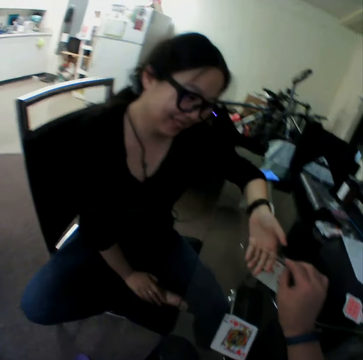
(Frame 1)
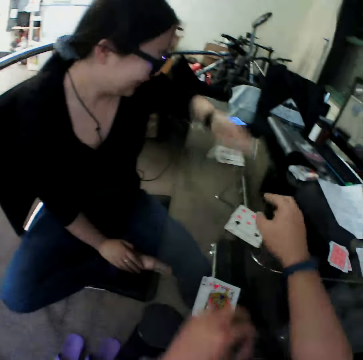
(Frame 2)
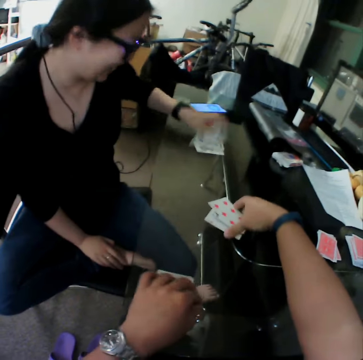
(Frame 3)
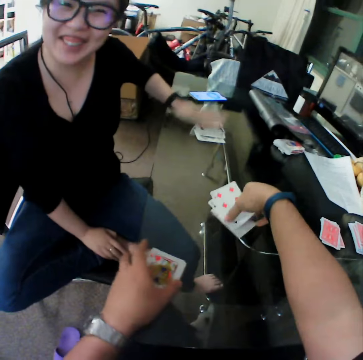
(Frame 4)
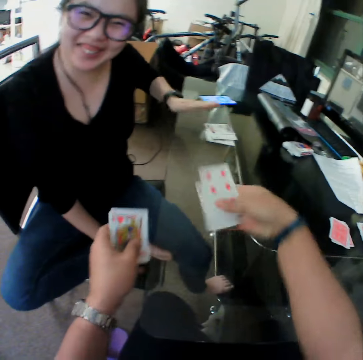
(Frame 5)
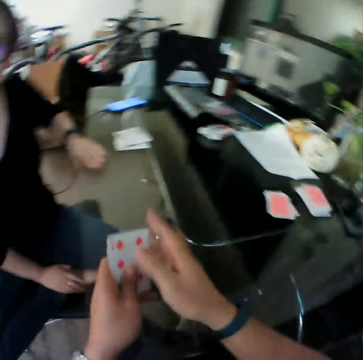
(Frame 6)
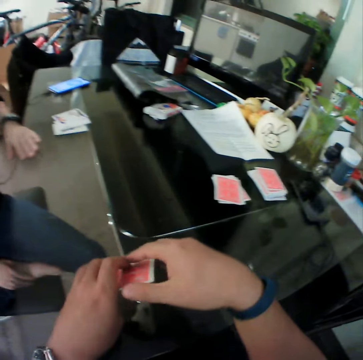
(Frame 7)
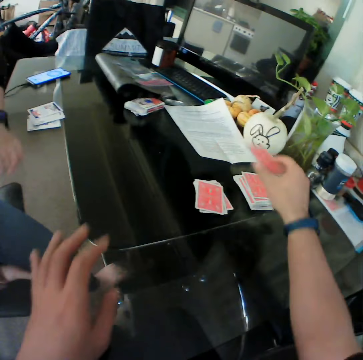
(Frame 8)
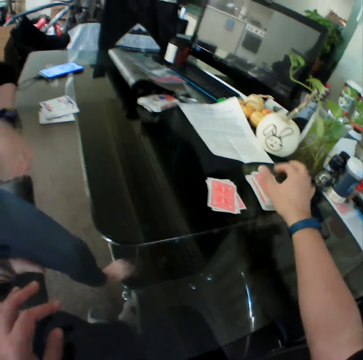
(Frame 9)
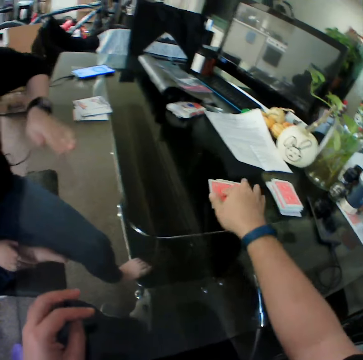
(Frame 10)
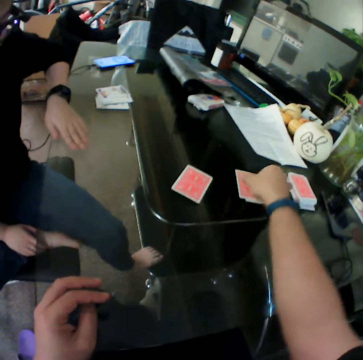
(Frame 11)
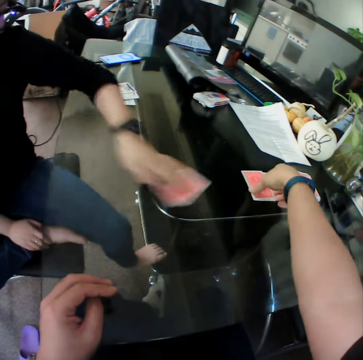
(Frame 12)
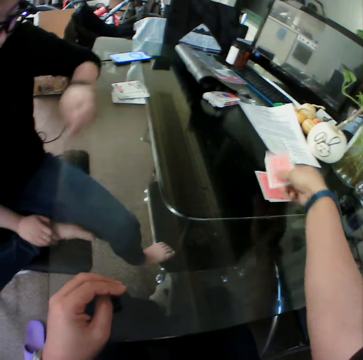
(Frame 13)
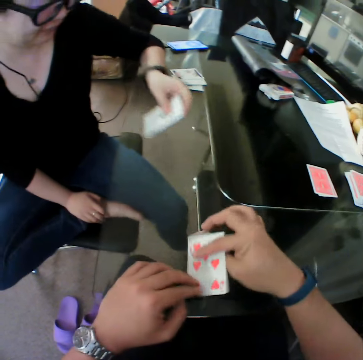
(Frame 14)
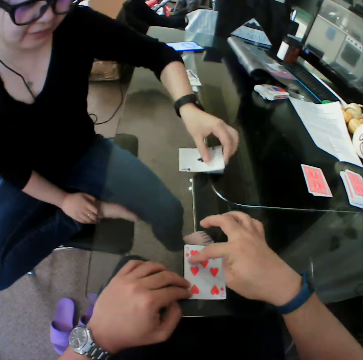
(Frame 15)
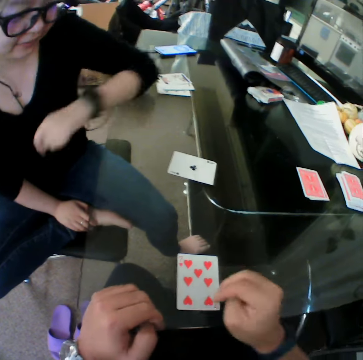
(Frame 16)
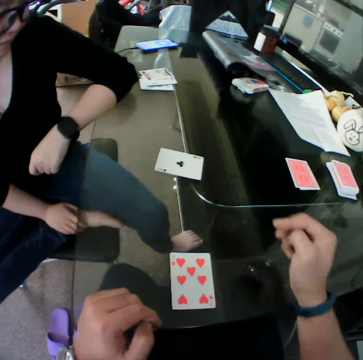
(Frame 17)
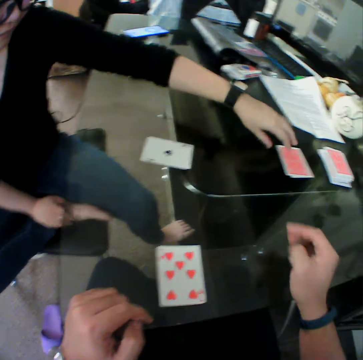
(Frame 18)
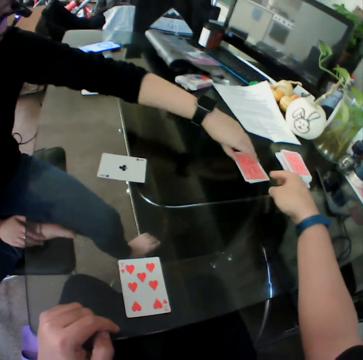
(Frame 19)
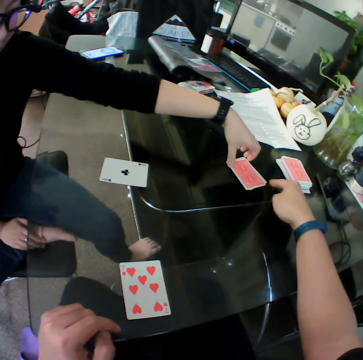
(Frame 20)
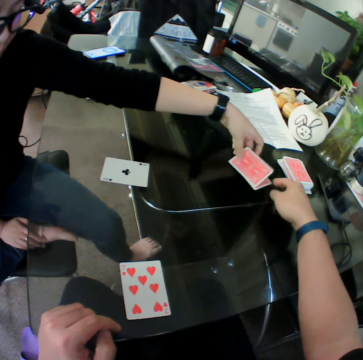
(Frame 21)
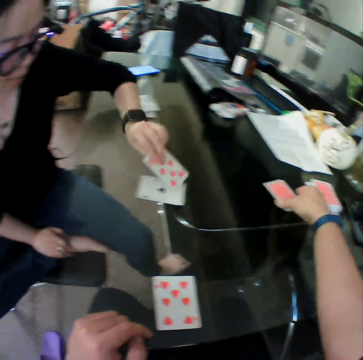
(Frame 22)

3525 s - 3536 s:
The camera wearer gives the woman the card with his right hand. He packs cards on the table with both hands. The woman drops the card on the table with her left hand. The woman taps a pile of cards with her left hand. The camera wearer picks a card. He transfers the cards from his right hand to his left hand. He picks a card again. The woman hits the table. The camera wearer adjusts the cards with both hands. He drops the cards on the table with his right hand. He shifts a card from a pile of cards with his right hand. He picks a card on the table with his right hand. The woman picks a card on the table with her left hand. The camera wearer drops the card on the table with his right hand. The woman drops the card on the table with her left hand. The camera wearer interacts with the woman. The woman picks a card on the table with her left hand.

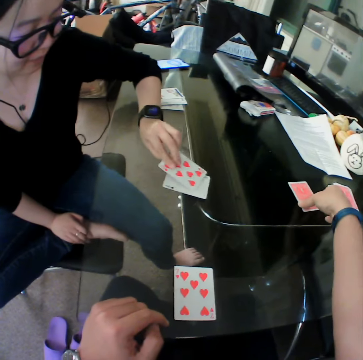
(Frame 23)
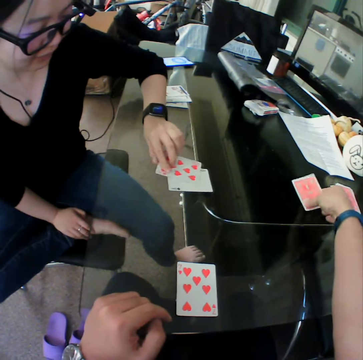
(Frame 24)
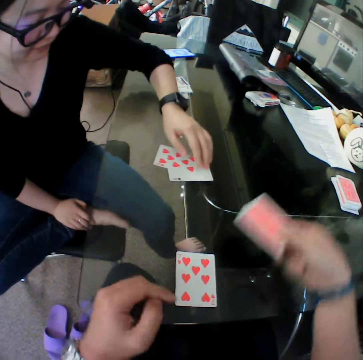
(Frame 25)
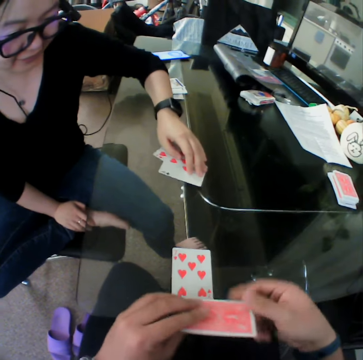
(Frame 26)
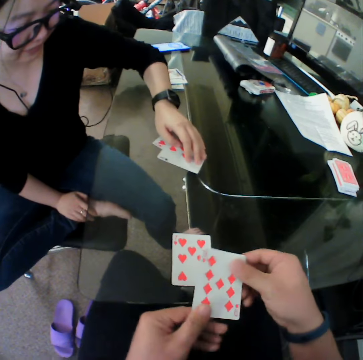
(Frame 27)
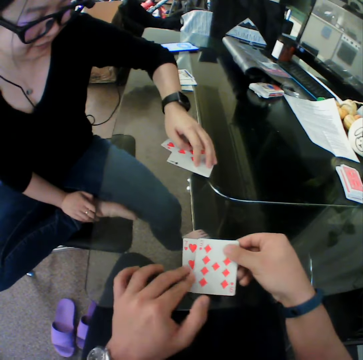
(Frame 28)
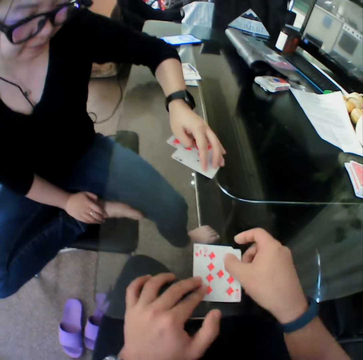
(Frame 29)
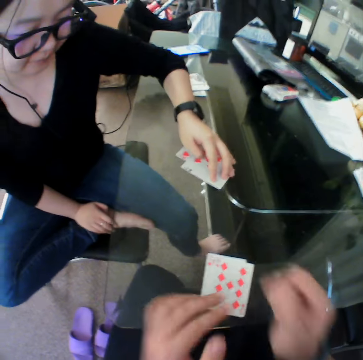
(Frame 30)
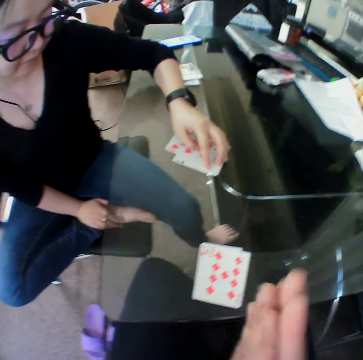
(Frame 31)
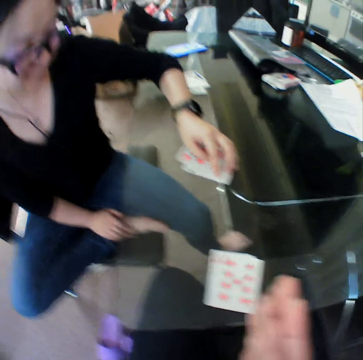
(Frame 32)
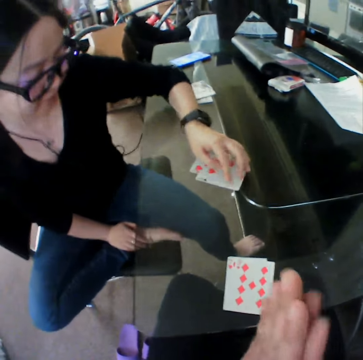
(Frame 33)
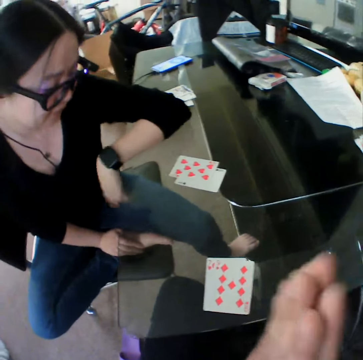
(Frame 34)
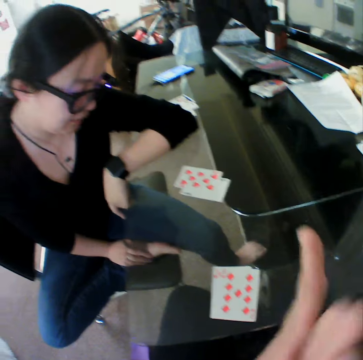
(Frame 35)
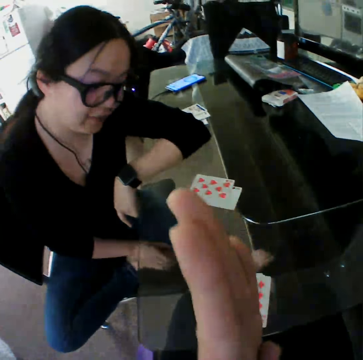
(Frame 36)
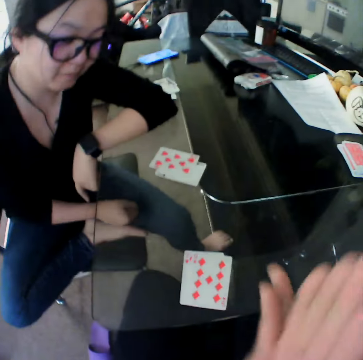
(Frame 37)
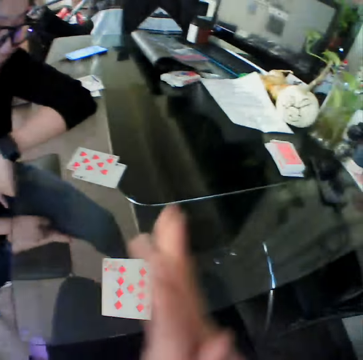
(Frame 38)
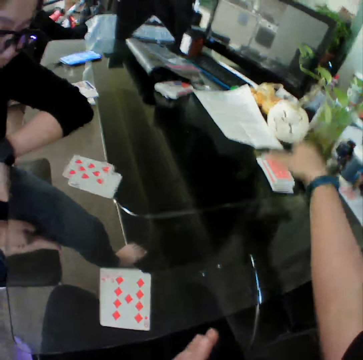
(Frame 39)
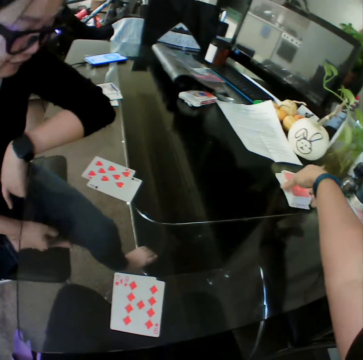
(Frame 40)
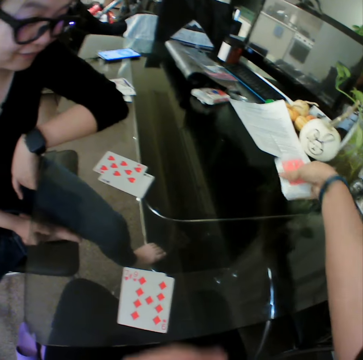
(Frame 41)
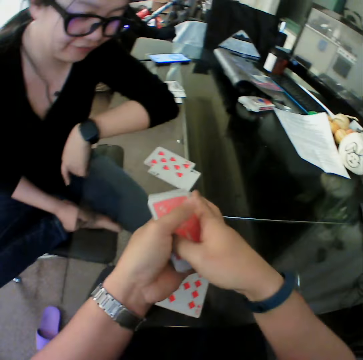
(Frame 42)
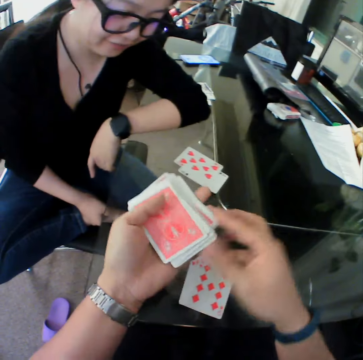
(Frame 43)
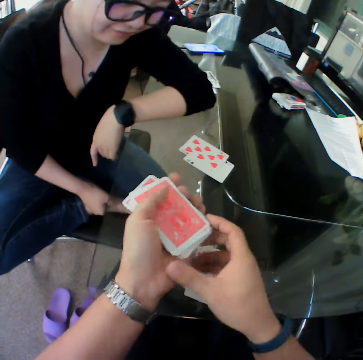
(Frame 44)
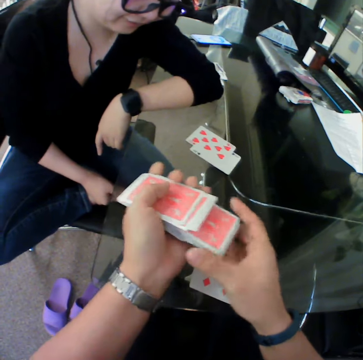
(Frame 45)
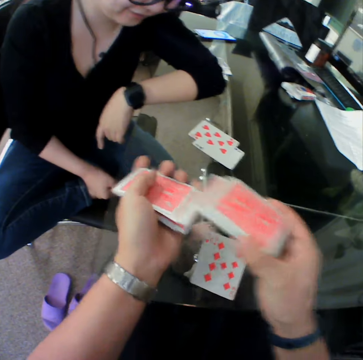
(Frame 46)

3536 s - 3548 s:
The camera wearer picks a card on the table with his right hand. The woman drops the card on the table with her left hand. The camera wearer holds the card with both hands. He drops the card on the table with his right hand. He rubs both hands together. He interacts with the woman. He picks cards on the table with his right hand. He transfers the cards from his right hand to his left hand. He shuffles the cards with both hands.

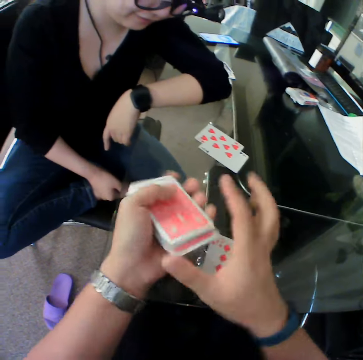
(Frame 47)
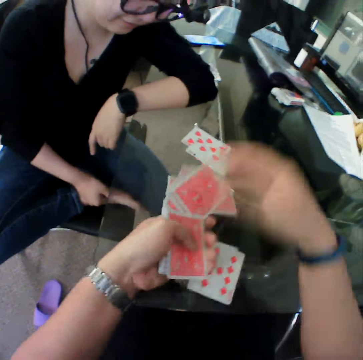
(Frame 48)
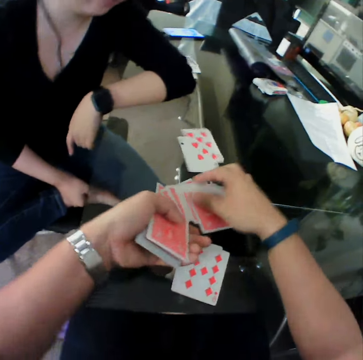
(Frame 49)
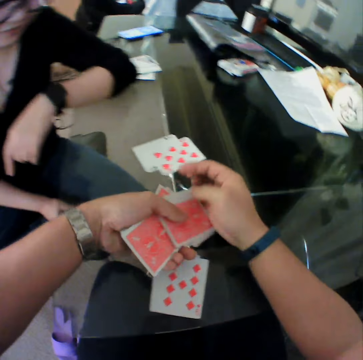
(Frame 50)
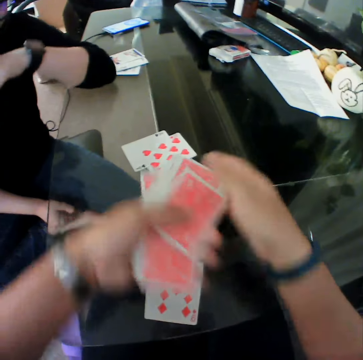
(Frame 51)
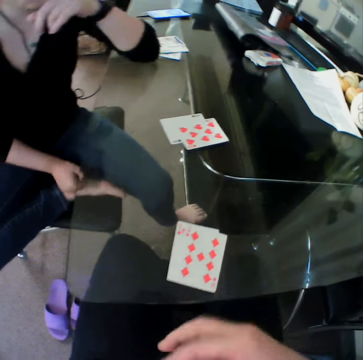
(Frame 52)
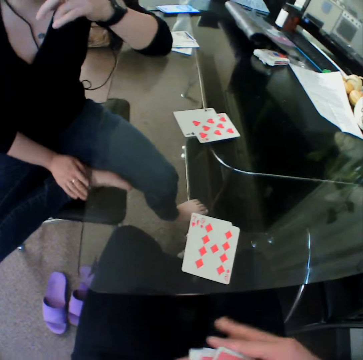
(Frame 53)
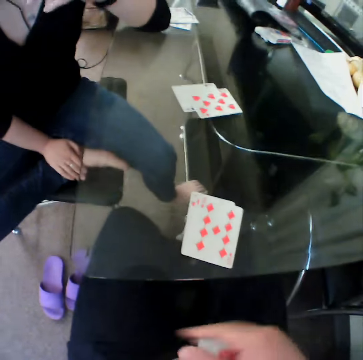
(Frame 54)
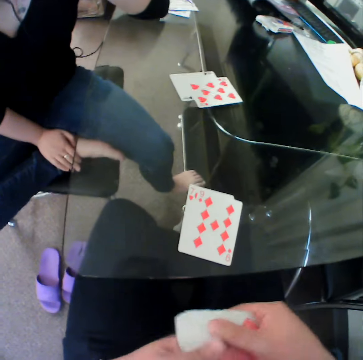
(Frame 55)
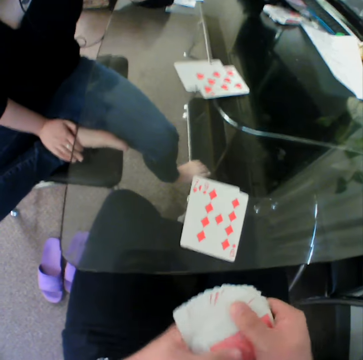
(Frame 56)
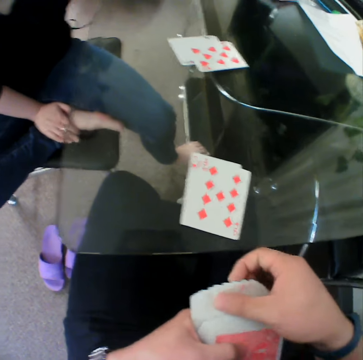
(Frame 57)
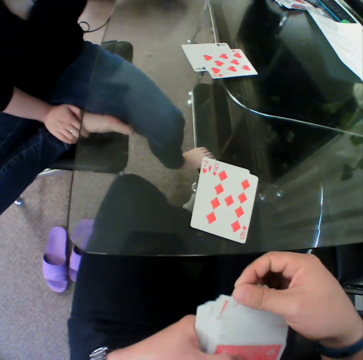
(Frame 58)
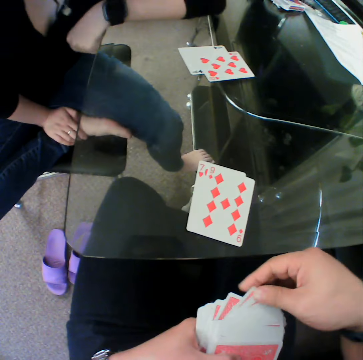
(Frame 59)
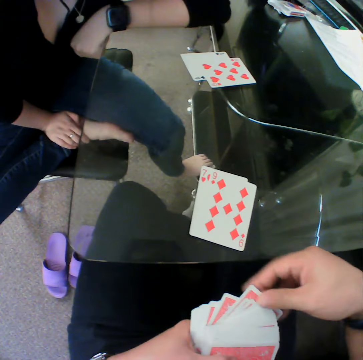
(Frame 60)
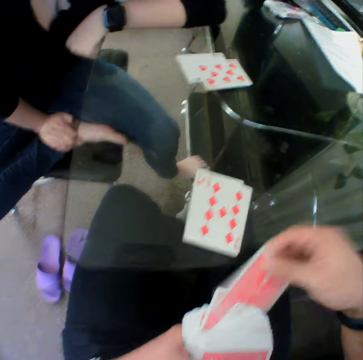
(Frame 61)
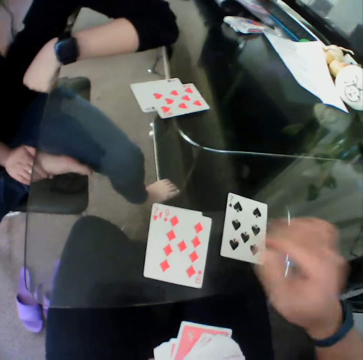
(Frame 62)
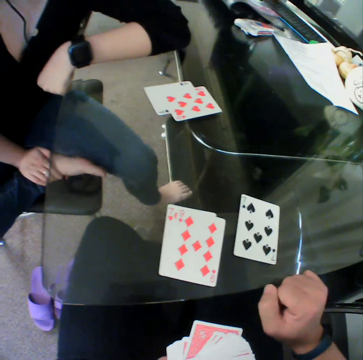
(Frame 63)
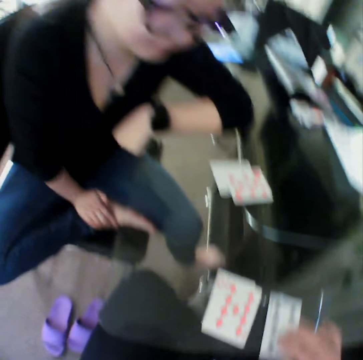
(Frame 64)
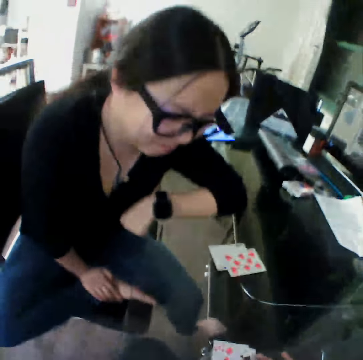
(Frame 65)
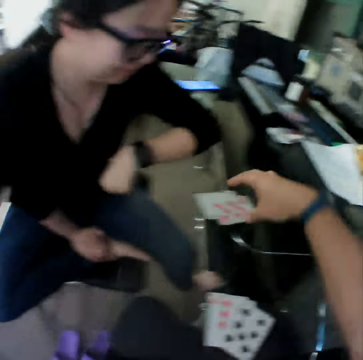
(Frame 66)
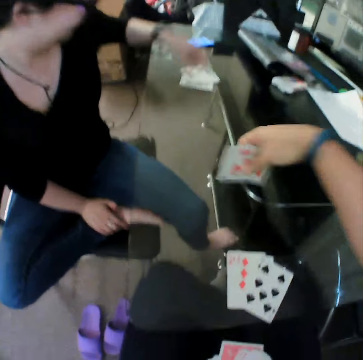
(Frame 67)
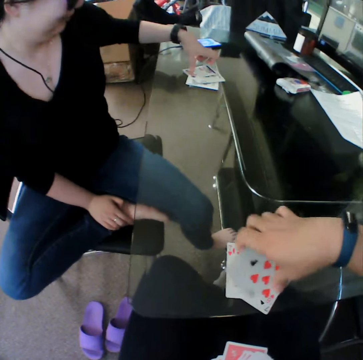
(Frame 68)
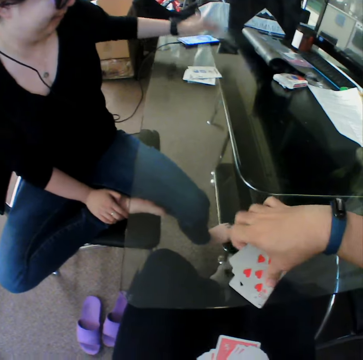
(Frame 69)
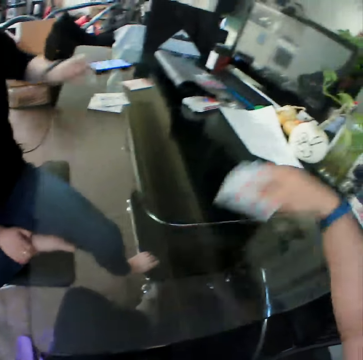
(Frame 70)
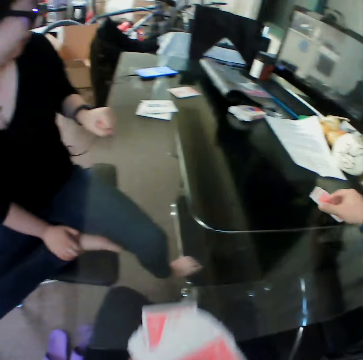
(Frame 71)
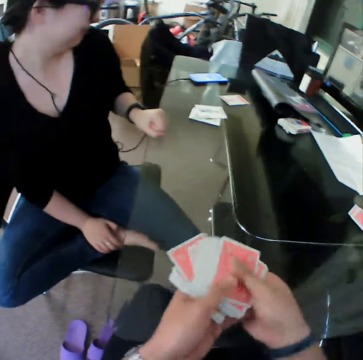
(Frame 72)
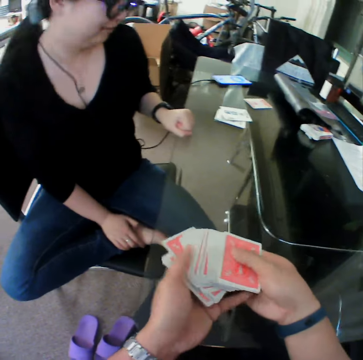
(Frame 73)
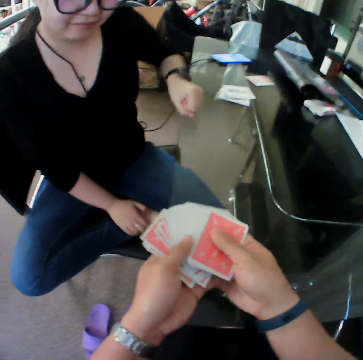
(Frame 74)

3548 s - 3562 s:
The camera wearer packs the cards from the table with both hands. He arranges the cards with both hands. He spreads the cards with both hands. He picks a card on his left hand with his right hand. He drops the card on the table with his right hand. He picks the card on the table with his right hand. He drops the card on the table with his right hand. He picks cards on the table with his right hand. The woman picks a card on the table with her left hand. The camera wearer drops the cards on the table with his right hand. He picks cards on the table with his right hand. The woman drops the card on the table with her left hand. The camera wearer drops the cards on the table with his right hand. He spreads the cards with both hands.
